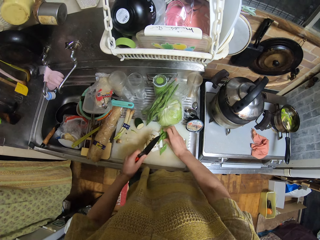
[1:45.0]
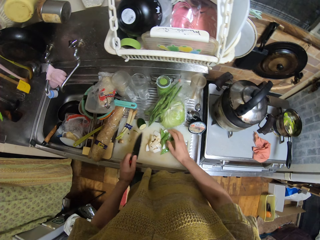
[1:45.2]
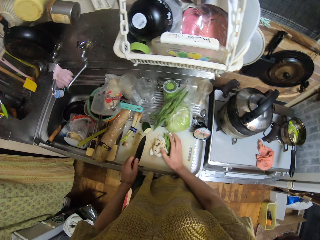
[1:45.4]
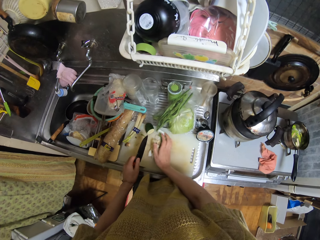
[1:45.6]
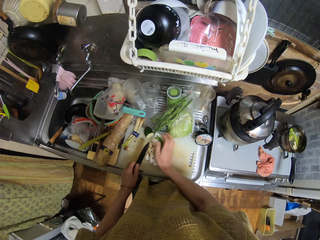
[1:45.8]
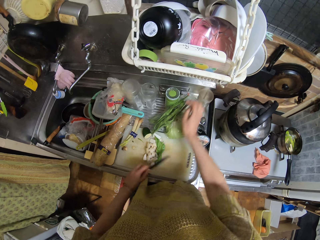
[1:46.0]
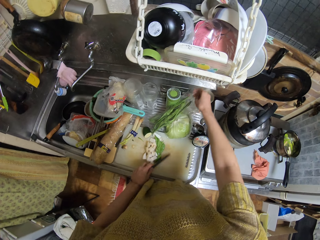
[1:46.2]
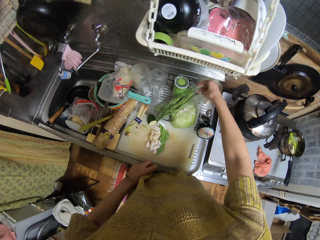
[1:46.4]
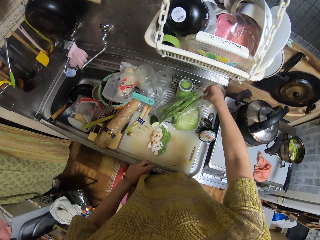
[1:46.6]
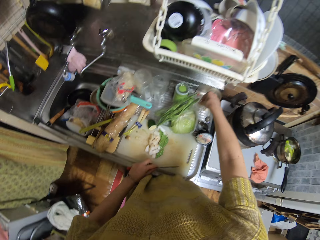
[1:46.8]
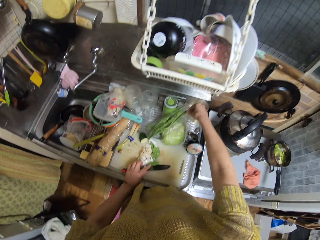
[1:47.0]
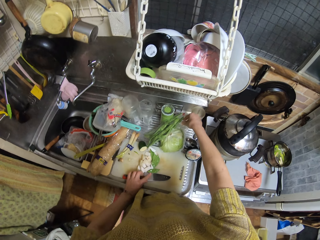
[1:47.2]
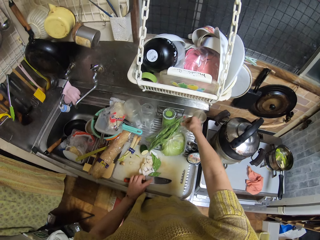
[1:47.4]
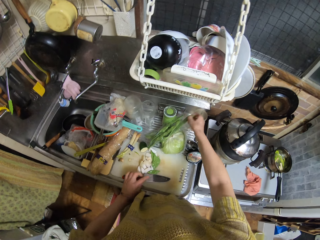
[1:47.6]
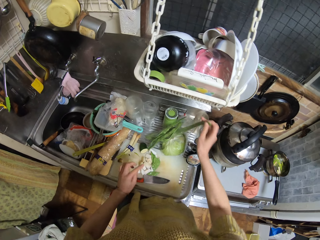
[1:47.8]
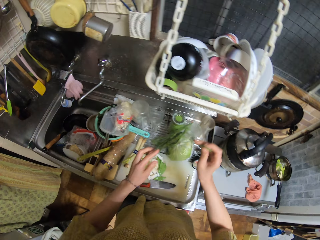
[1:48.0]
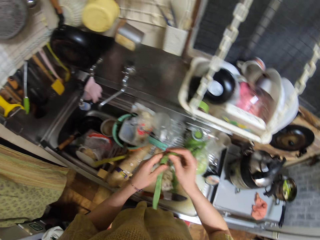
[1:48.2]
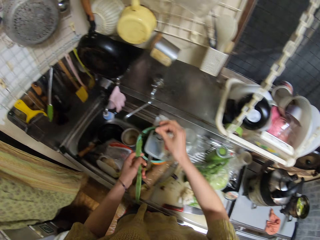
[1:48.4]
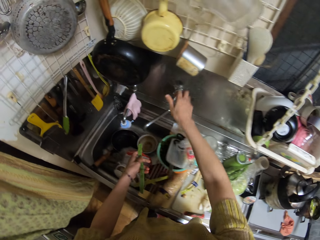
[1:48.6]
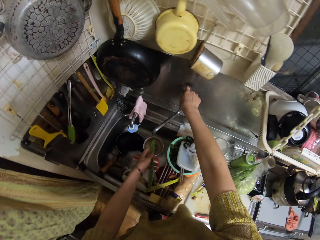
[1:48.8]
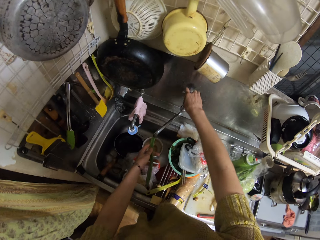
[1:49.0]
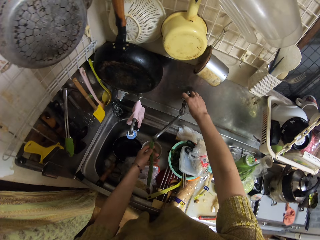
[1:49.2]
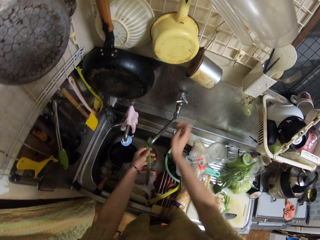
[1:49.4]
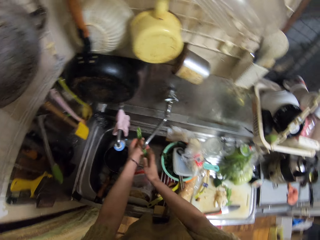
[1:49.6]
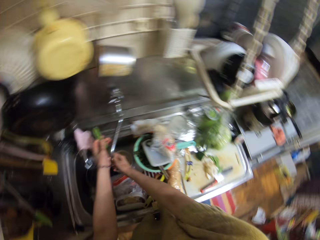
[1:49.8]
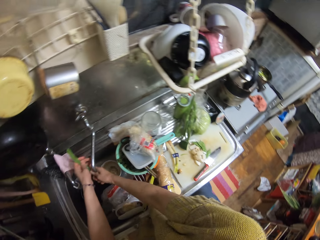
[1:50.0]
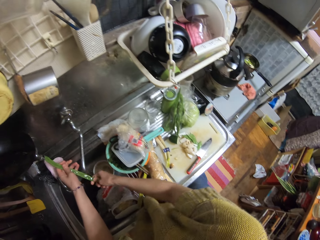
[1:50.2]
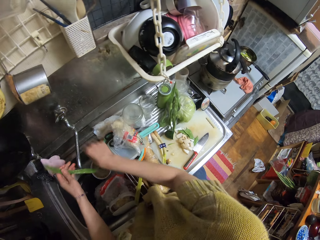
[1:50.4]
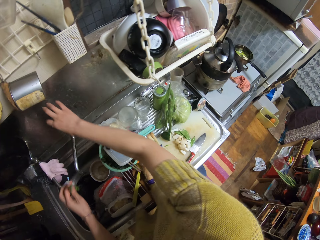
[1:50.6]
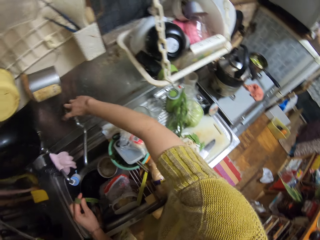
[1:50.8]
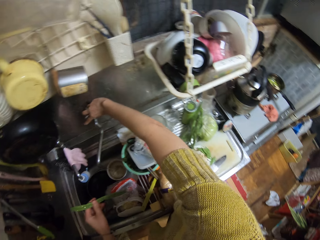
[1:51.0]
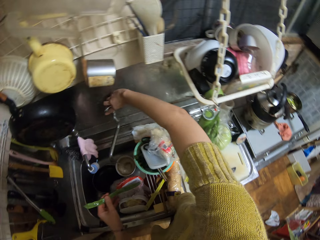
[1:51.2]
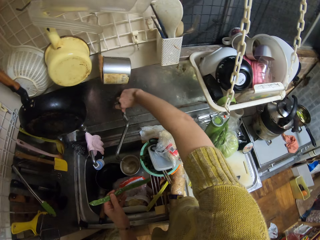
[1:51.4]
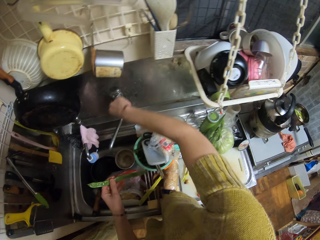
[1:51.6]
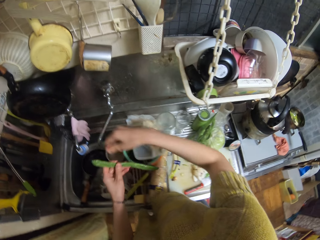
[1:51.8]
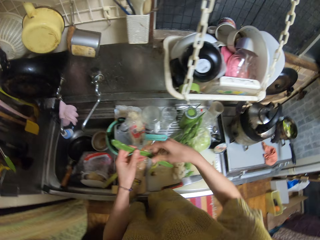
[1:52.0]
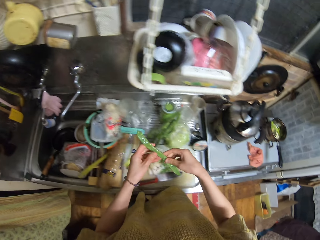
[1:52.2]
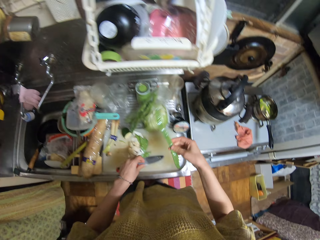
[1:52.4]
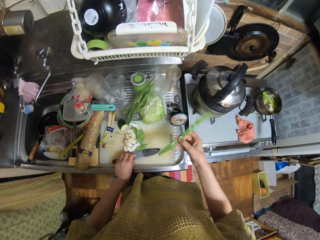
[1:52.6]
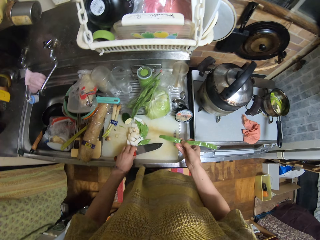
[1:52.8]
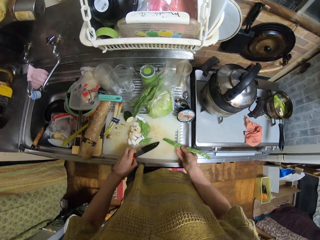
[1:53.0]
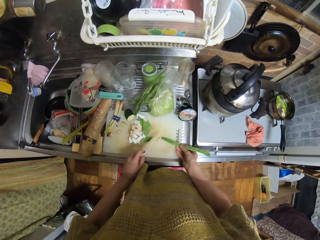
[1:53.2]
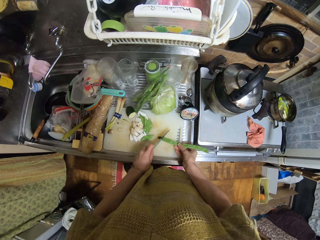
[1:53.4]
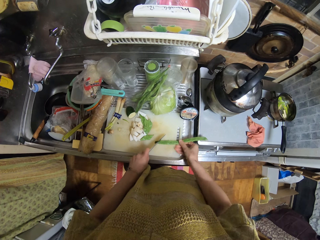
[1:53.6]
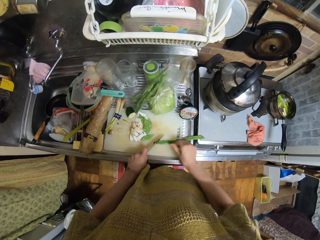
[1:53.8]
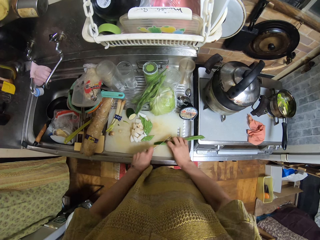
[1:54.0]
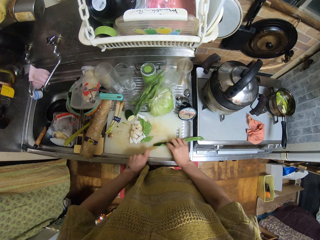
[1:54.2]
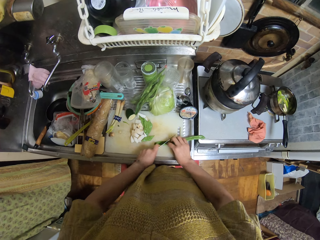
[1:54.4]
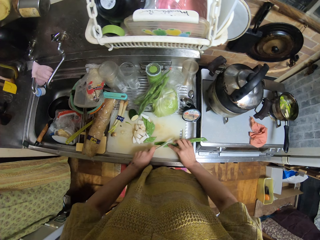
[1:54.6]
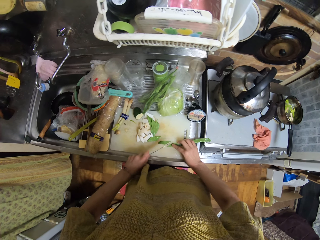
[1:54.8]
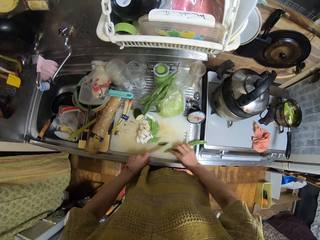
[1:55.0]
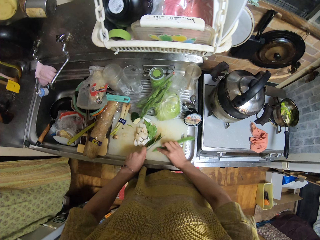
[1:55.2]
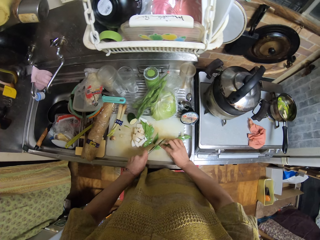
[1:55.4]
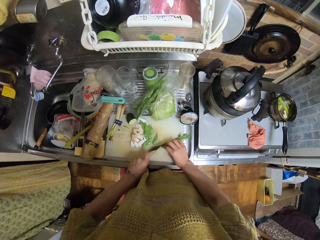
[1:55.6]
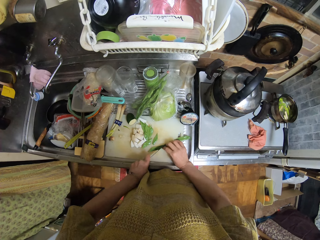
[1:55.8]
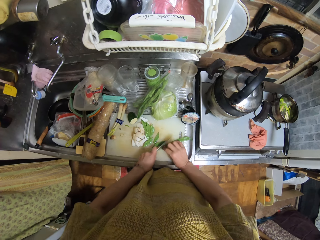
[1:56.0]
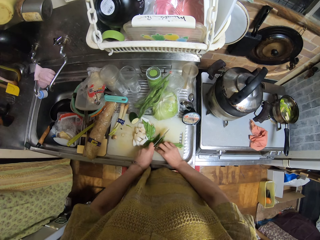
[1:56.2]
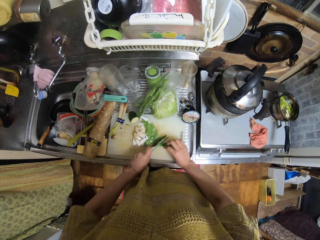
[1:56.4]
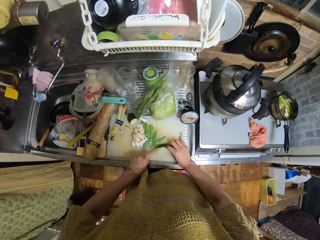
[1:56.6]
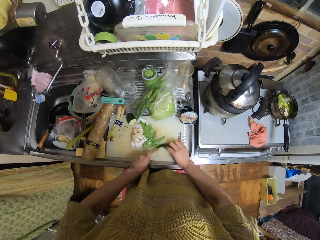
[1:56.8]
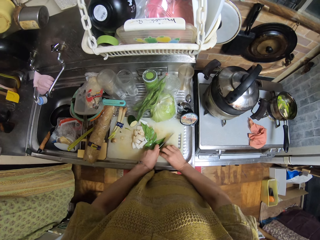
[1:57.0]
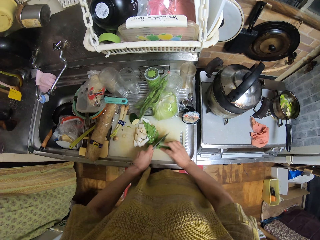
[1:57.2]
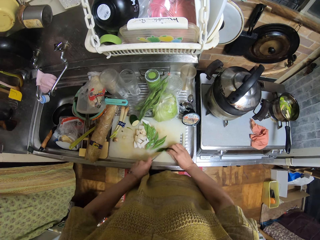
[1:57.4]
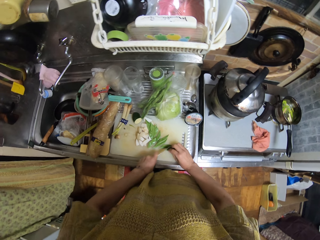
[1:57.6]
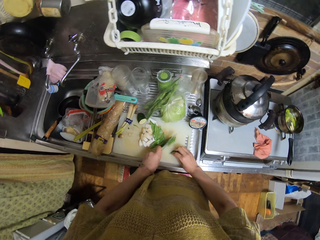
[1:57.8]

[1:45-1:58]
The camera wearer arranges the onions and spring onions. They pick up the spring onions from the pack. They open the tap. They rinse the spring onions. They close the tap. They pick up the knife. They chop the spring onions.

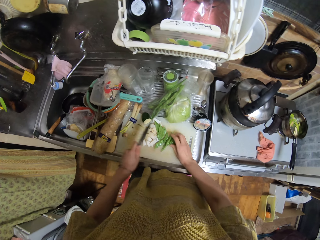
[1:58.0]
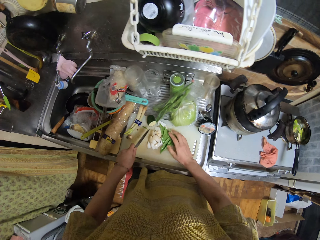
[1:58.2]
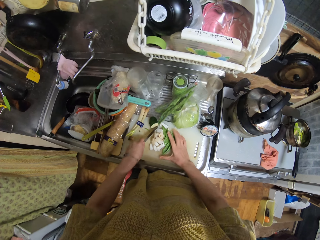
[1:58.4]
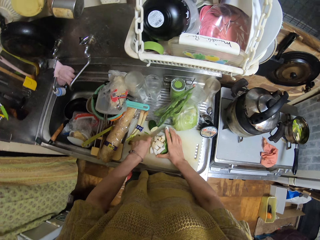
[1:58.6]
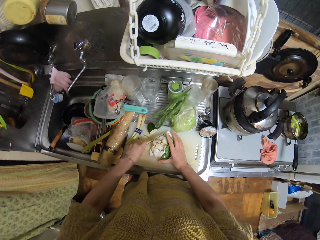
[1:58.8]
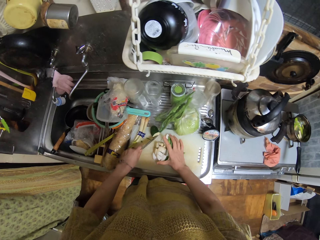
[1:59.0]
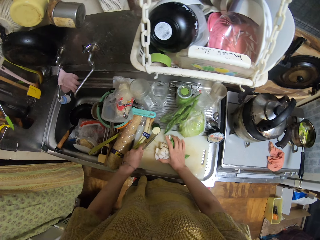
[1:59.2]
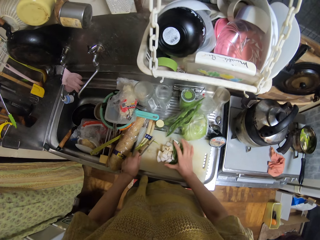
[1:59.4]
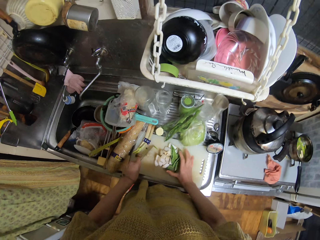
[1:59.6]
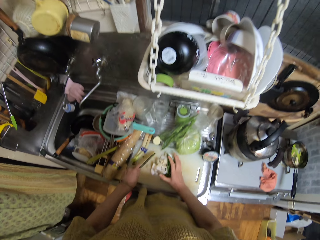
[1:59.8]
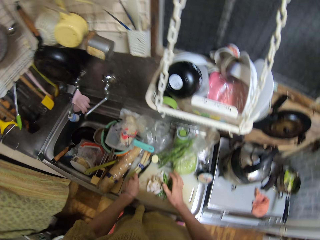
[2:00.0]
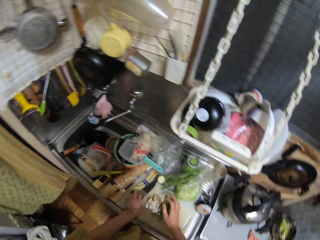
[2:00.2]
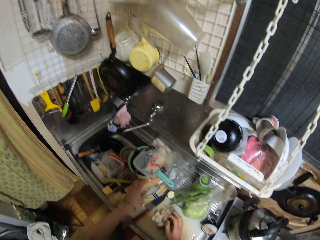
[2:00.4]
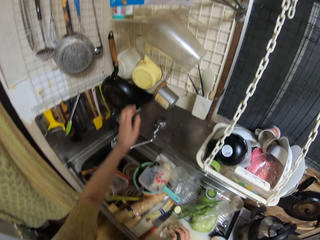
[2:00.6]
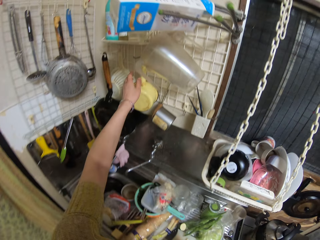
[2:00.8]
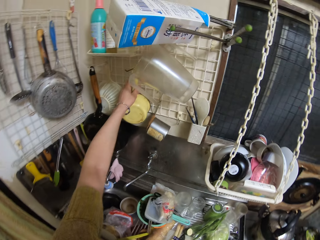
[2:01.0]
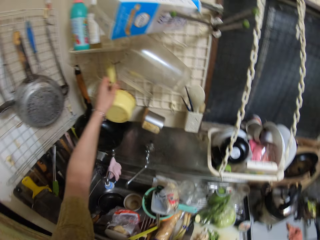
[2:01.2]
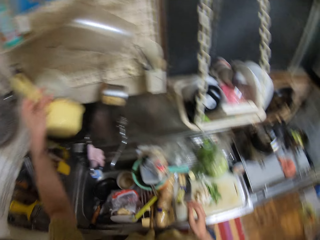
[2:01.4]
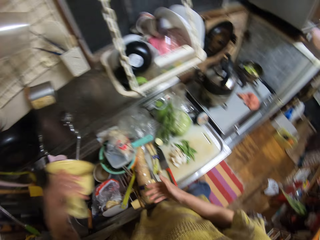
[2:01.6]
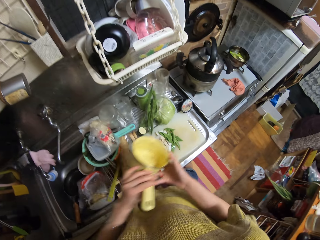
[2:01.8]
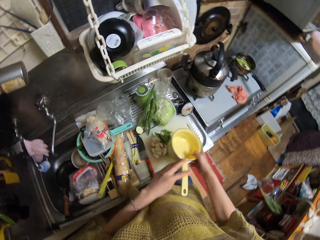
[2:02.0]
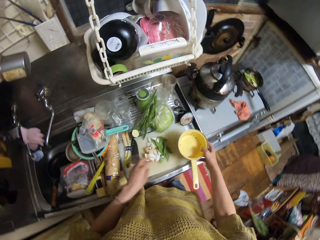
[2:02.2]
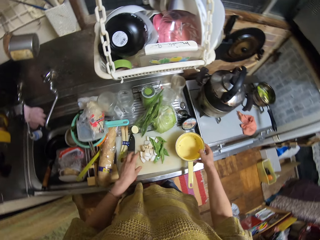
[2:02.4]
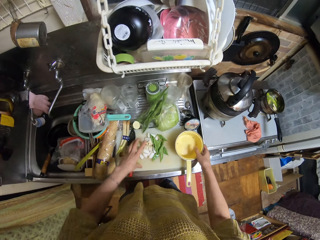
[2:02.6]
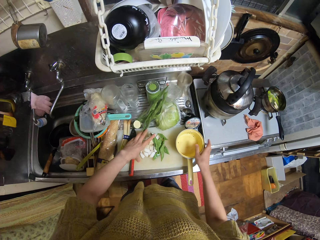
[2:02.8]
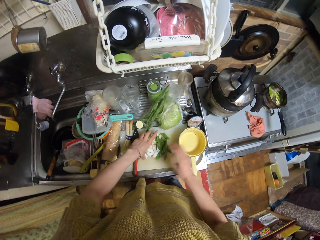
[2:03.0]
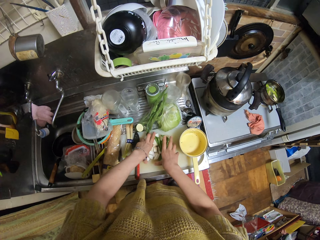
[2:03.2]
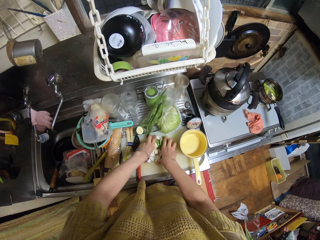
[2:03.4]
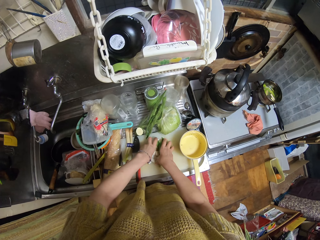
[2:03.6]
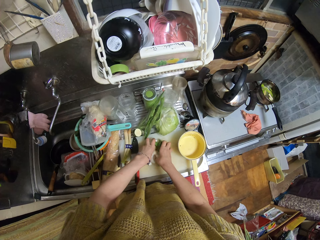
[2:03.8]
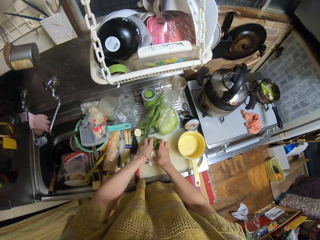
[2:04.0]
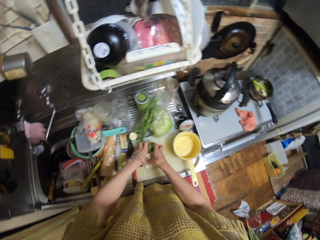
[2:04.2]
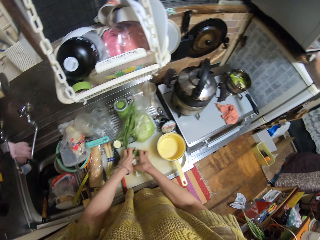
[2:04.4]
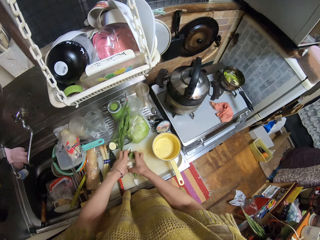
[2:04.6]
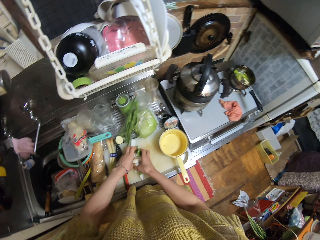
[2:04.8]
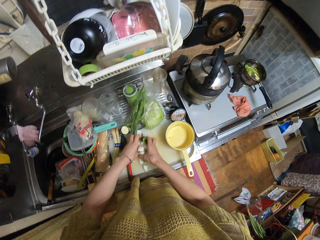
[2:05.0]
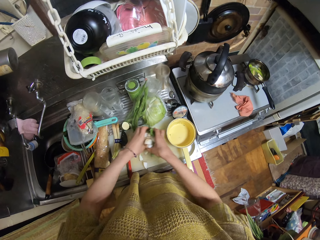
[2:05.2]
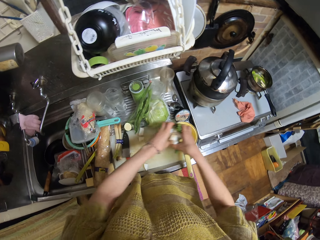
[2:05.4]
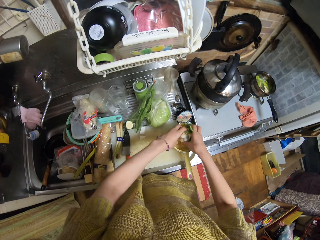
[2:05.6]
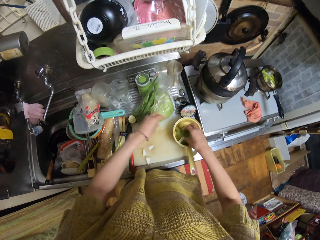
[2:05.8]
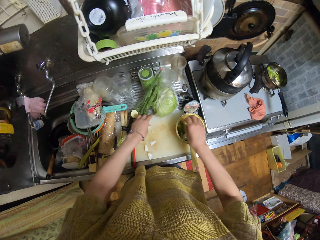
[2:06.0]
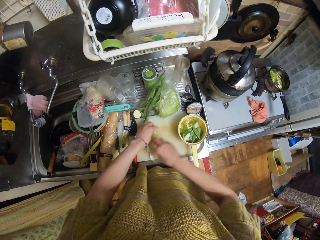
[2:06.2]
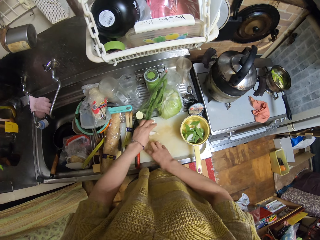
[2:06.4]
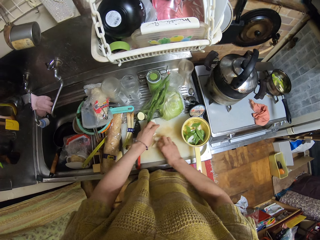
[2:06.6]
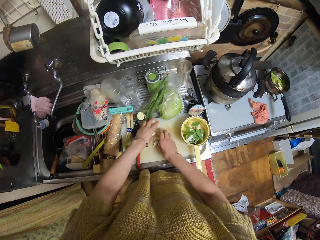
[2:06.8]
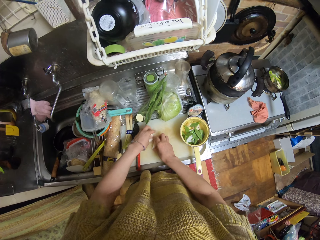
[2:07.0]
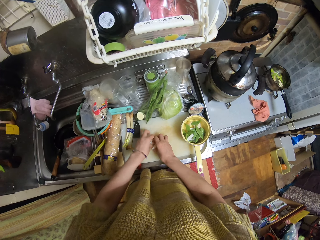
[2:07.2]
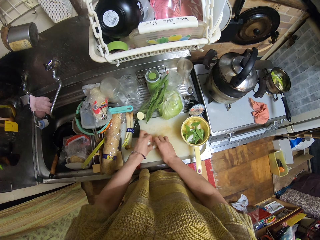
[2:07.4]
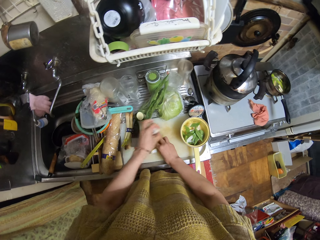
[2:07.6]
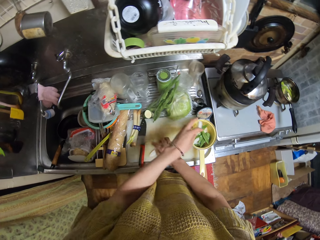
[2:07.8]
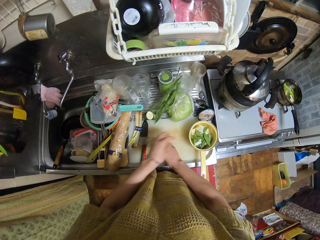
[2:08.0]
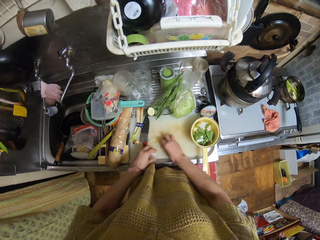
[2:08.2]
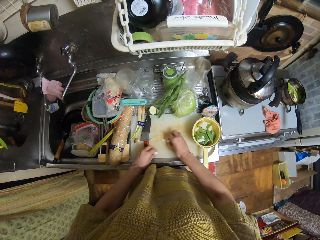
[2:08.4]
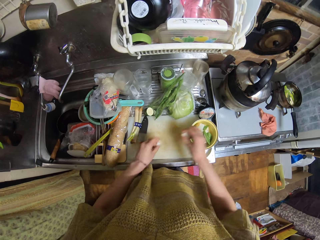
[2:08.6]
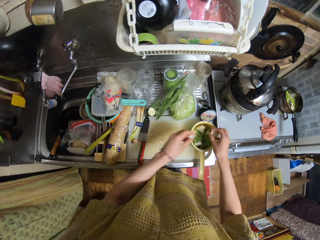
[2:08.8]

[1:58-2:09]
The camera wearer arranges the onions and spring onions. They take a cooking pot from the wall. They drop the pot on the chopping board. They pack the onion and spring onion into the pot.
